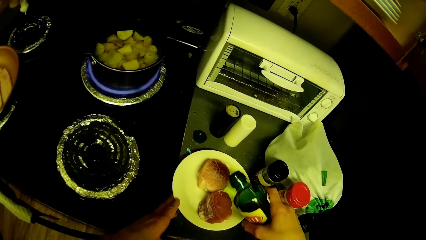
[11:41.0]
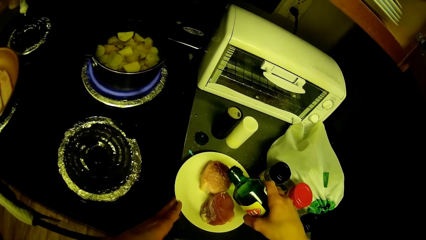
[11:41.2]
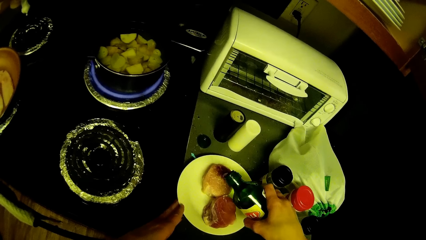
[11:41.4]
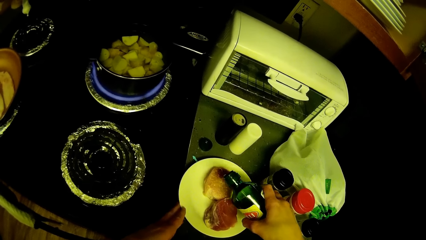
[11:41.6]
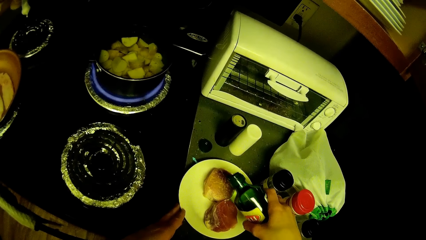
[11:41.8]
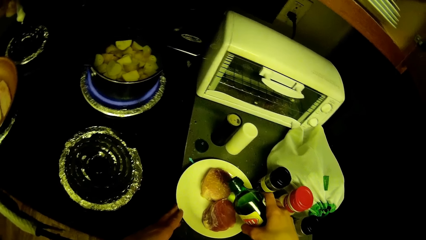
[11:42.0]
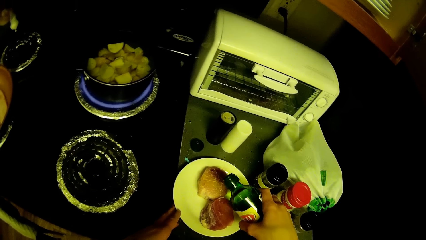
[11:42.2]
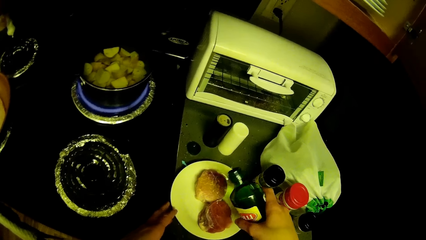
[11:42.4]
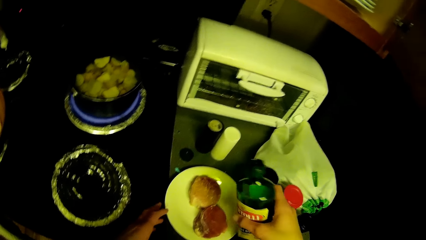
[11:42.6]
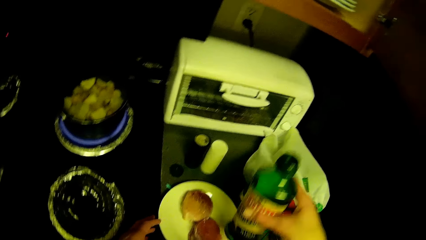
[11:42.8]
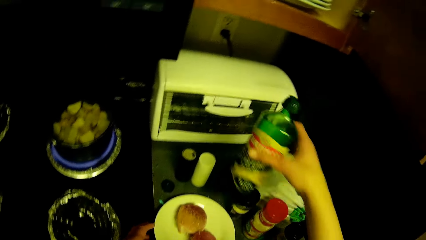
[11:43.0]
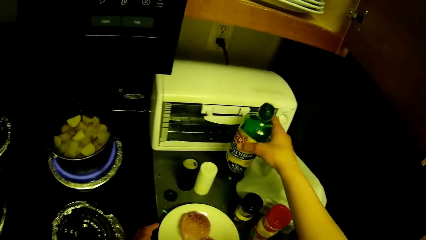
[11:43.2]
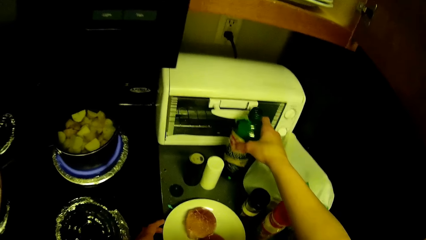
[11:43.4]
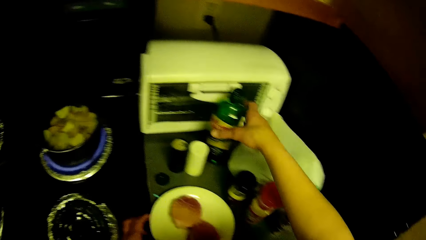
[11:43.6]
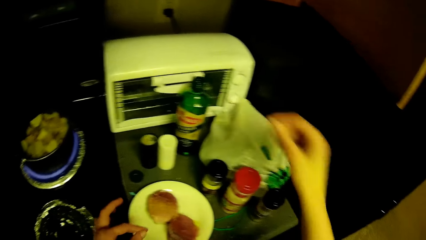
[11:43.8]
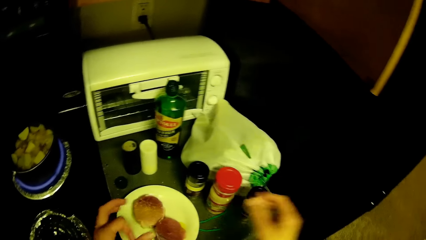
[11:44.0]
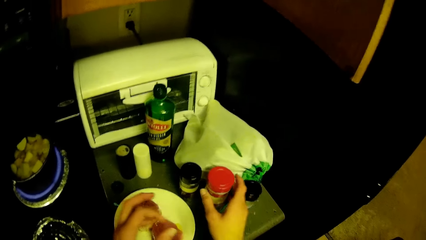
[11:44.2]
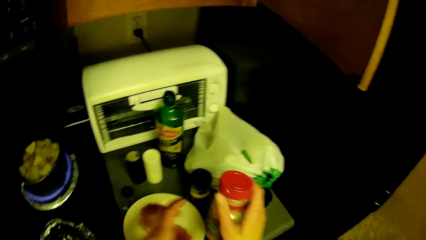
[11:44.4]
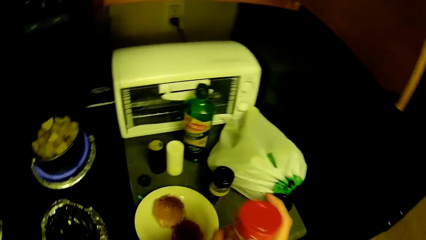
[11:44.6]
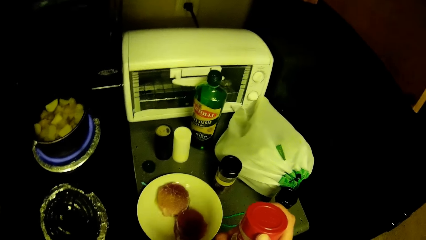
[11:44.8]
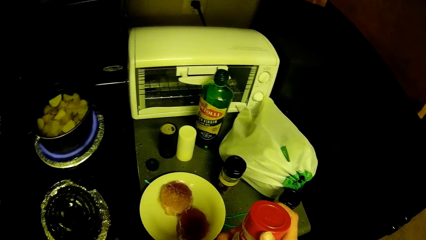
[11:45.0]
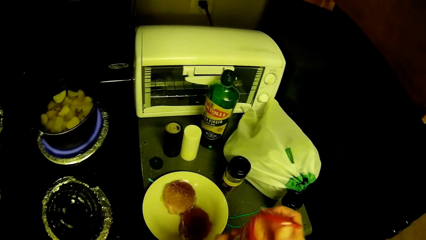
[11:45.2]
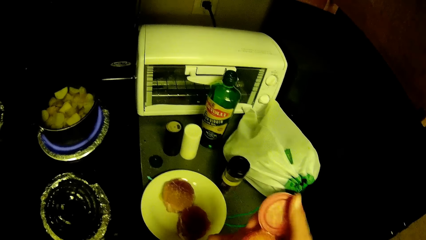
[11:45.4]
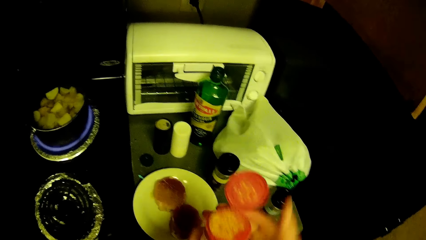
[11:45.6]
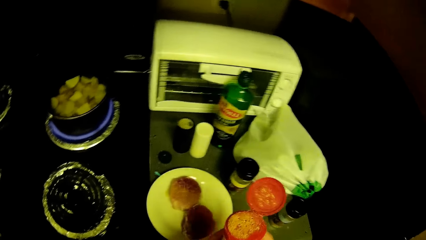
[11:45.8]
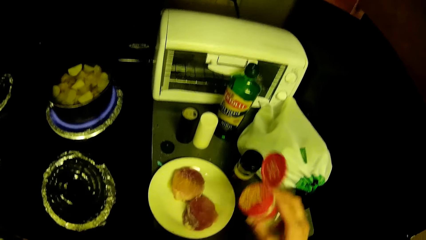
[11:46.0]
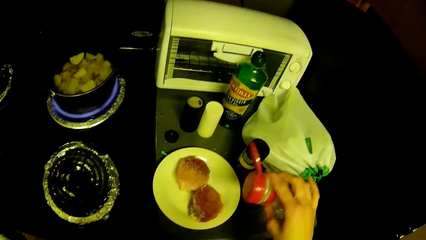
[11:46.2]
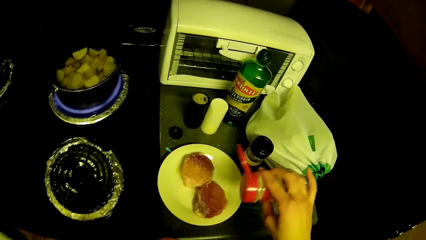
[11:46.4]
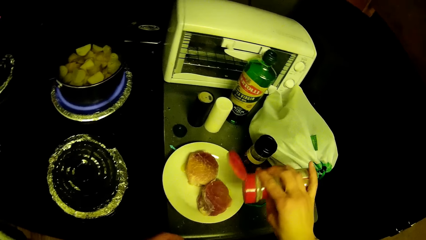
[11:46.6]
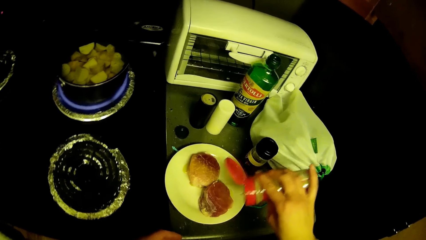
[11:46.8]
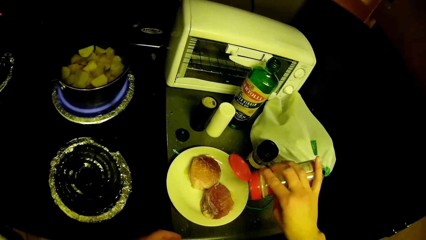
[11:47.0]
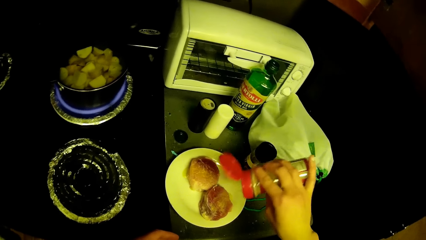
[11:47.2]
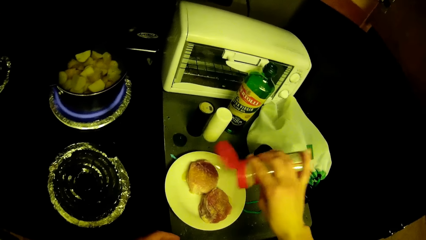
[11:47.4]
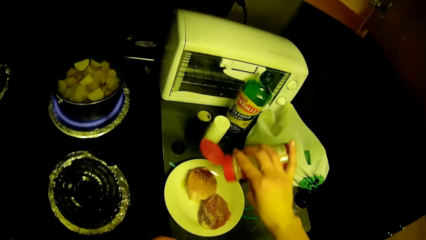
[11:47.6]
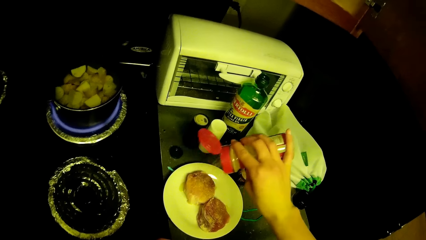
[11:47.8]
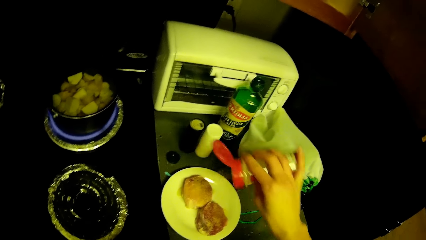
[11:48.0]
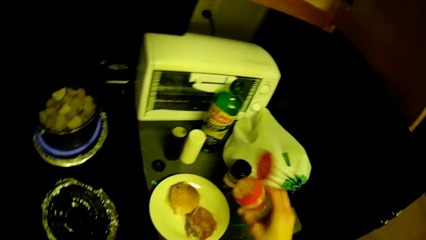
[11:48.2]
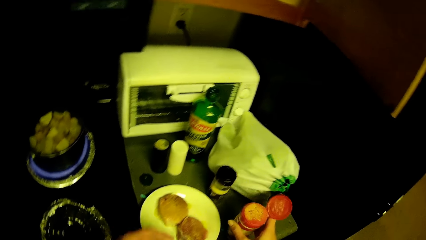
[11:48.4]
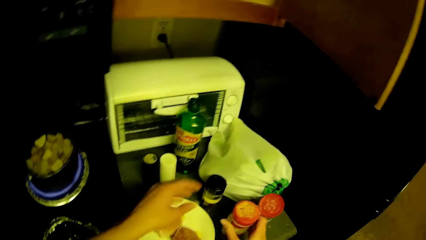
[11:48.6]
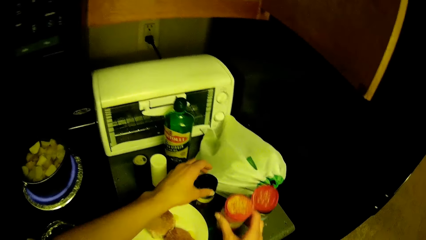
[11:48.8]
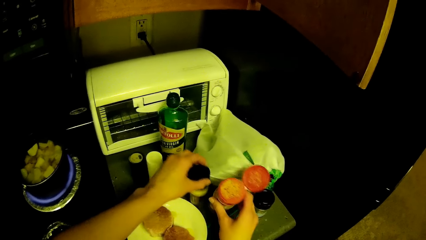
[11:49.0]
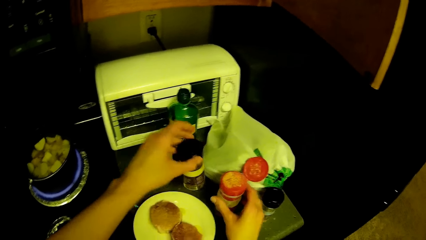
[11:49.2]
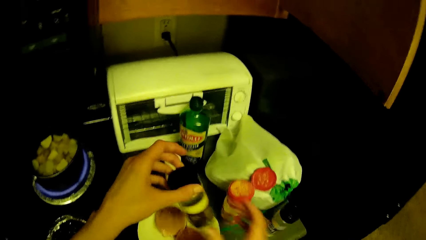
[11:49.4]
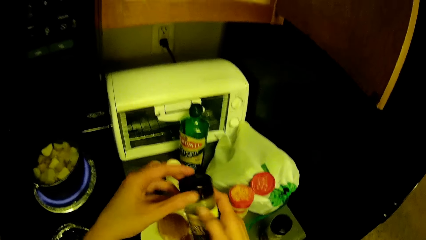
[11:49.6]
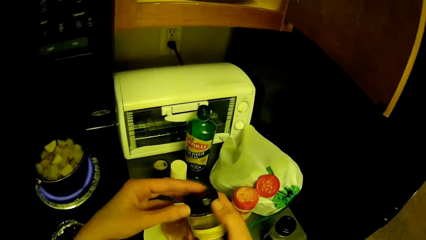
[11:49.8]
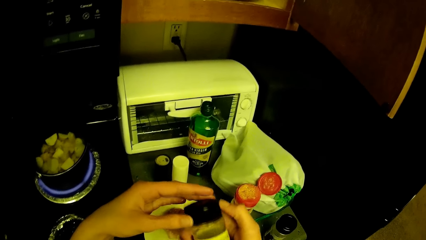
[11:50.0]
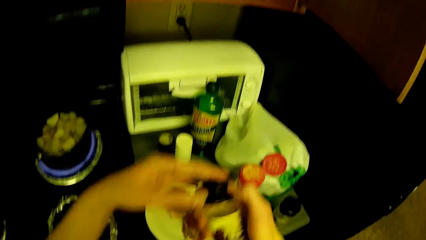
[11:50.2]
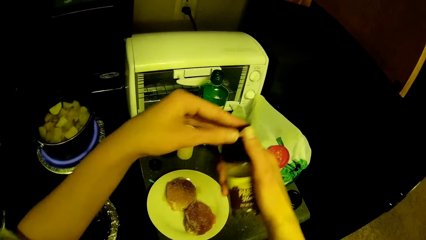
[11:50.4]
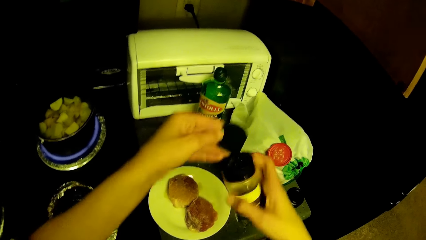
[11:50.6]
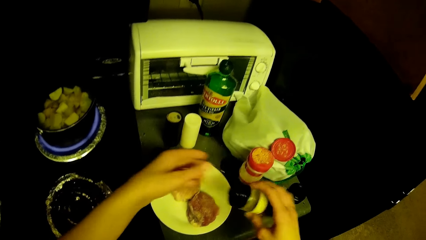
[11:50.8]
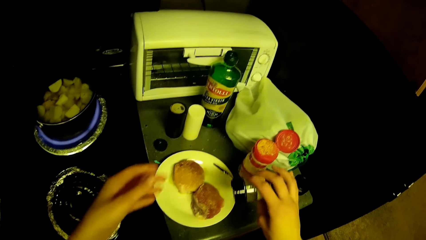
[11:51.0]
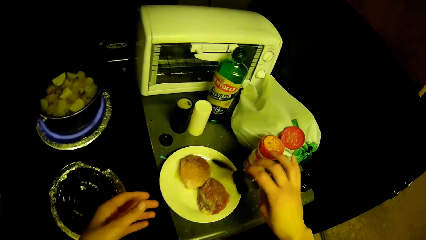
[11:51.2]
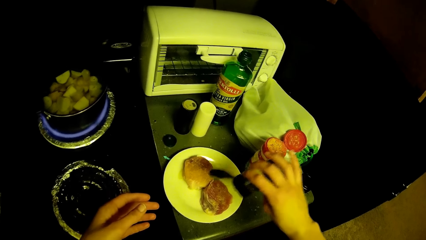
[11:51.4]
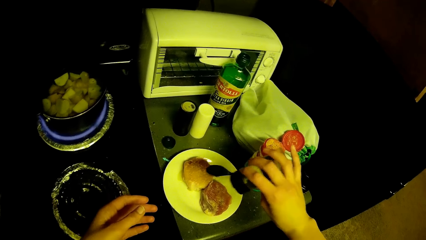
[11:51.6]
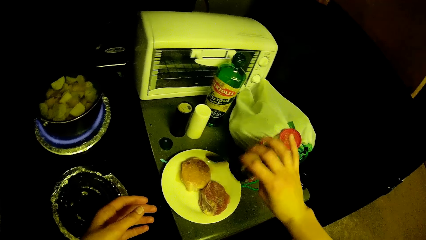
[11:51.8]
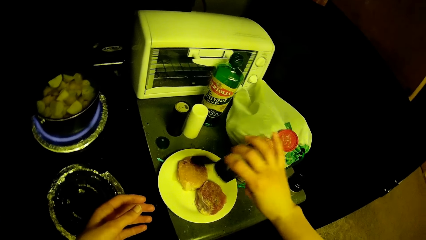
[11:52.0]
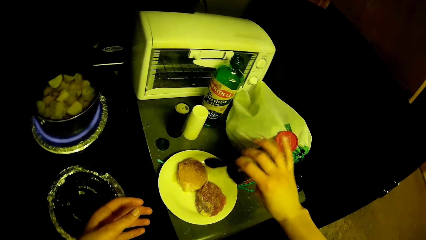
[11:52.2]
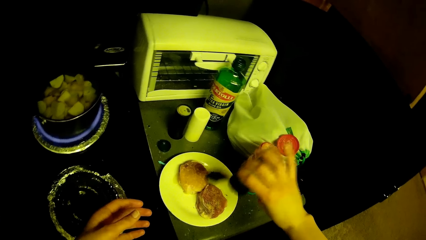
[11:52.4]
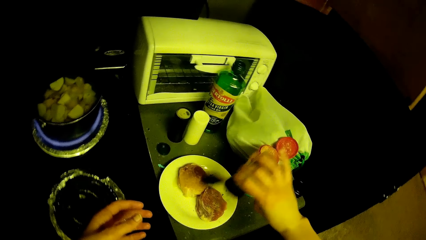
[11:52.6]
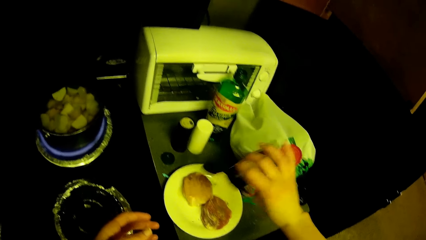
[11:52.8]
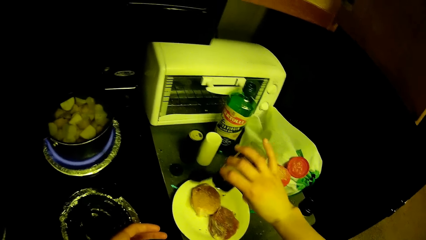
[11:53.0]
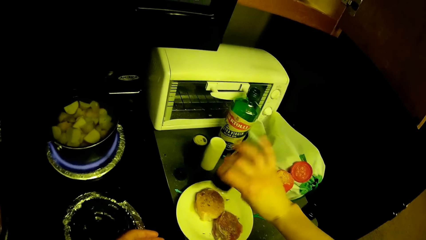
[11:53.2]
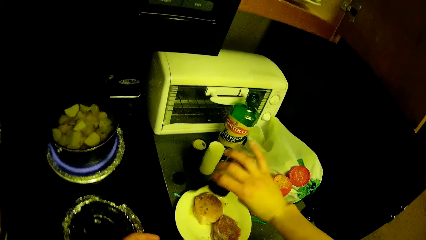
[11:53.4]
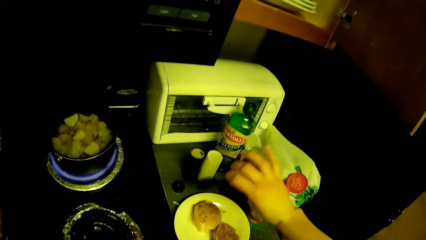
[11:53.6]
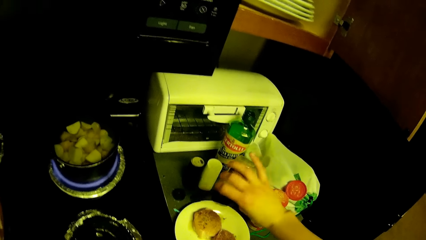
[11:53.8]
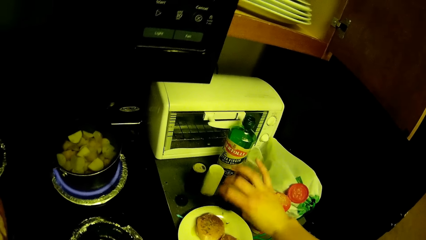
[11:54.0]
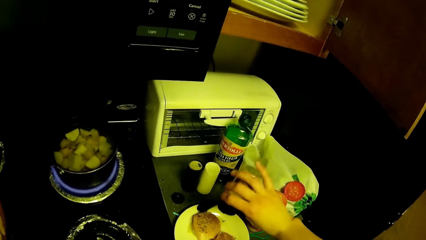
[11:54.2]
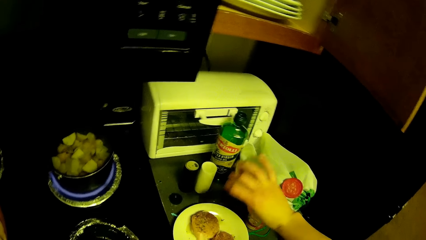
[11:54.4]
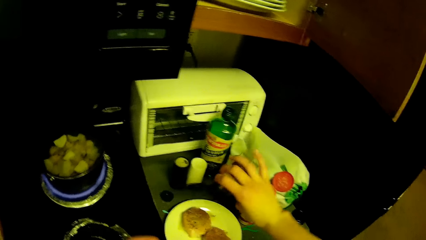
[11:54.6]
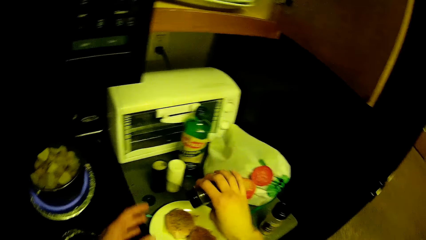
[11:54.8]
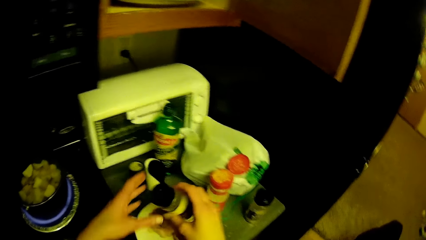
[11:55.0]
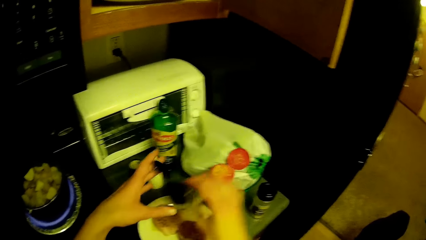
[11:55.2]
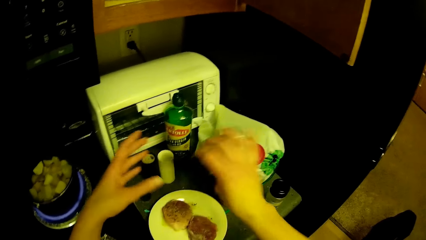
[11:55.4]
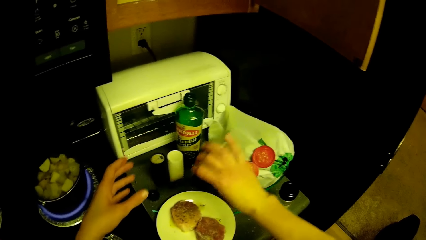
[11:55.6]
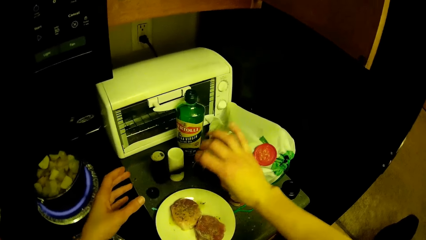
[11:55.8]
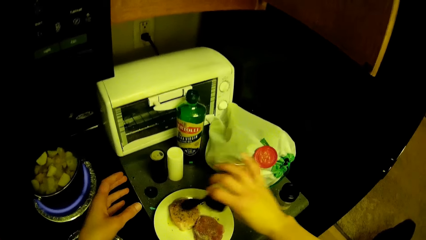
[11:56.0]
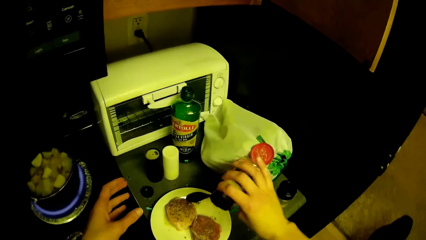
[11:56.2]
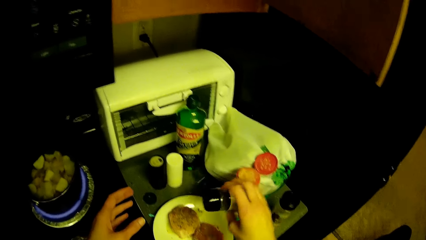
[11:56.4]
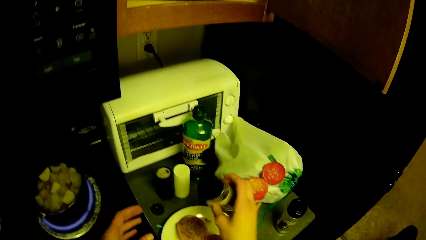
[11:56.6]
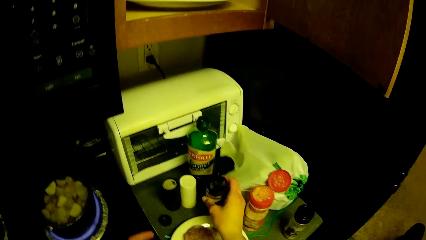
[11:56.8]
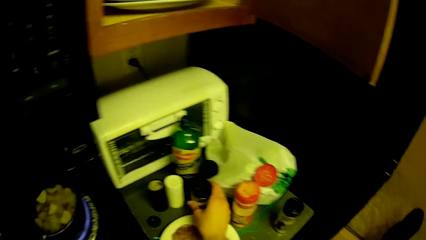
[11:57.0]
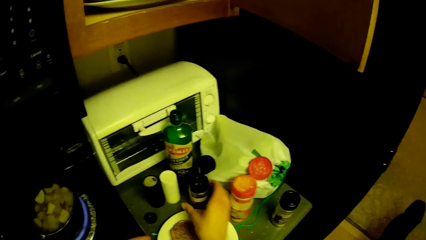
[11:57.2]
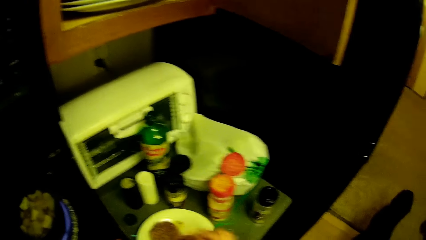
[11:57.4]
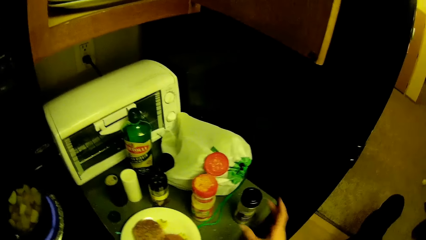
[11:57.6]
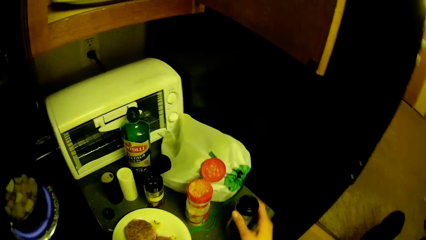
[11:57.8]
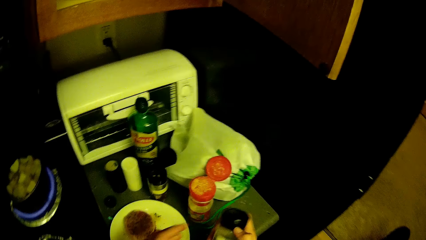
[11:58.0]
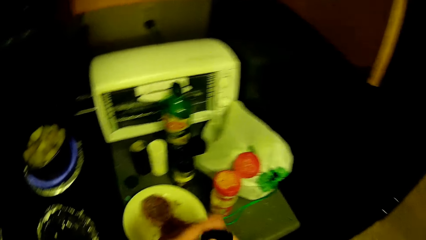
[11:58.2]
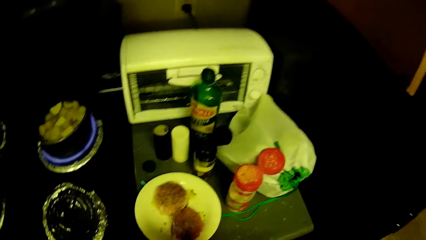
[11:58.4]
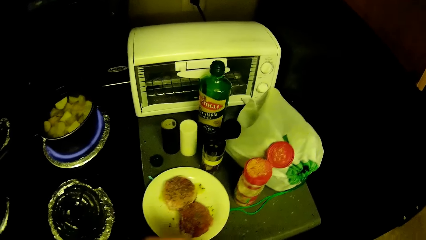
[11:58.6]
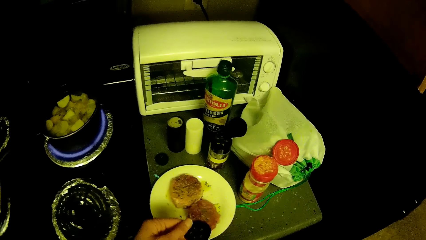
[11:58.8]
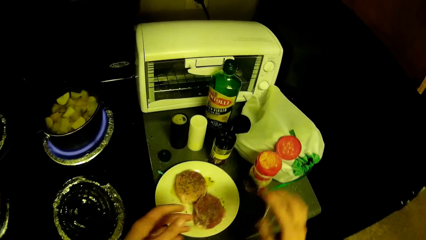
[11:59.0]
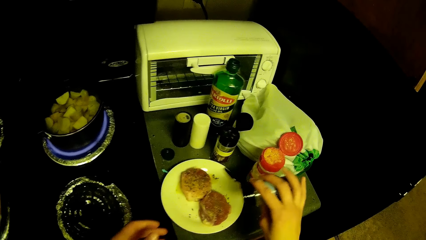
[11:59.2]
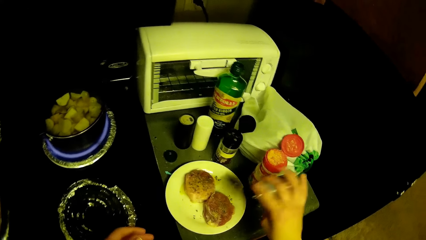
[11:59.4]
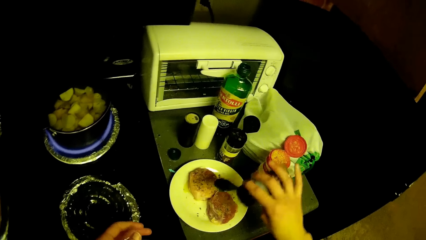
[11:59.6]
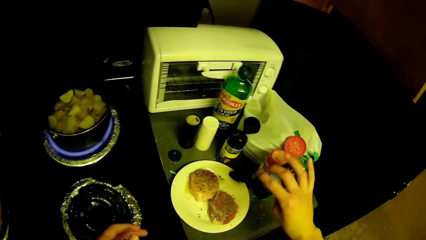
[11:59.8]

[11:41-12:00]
The camera wearer drops the bottle of olive oil on the kitchen cabinet. He picks one of the bottles of ingredient from the kitchen cabinet. He opens the bottle of ingredient in his right hand. He sprinkles the ingredient from the bottle of ingredient on the meat. He drops the bottle of ingredient on the kitchen cabinet. He picks one of the bottles of ingredient from the kitchen cabinet. He opens the bottle of ingredient in his right hand. He sprinkles the ingredient from the bottle of ingredient on the meat. He drops the bottle of ingredient on the kitchen cabinet. He picks one of the bottles of ingredient from the kitchen cabinet. He opens the bottle of ingredient in his right hand. He sprinkles the ingredient from the bottle of ingredient on the meat.
